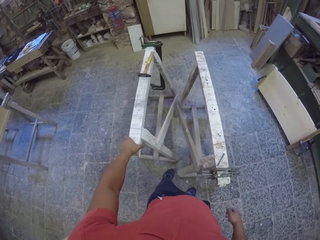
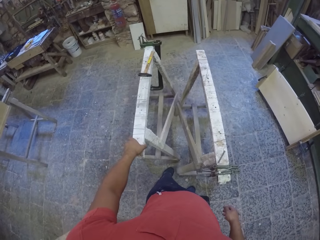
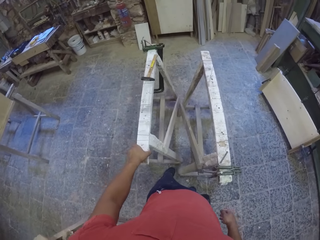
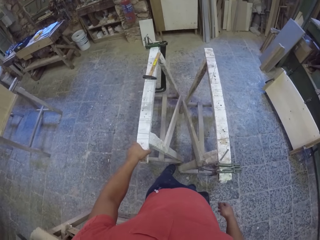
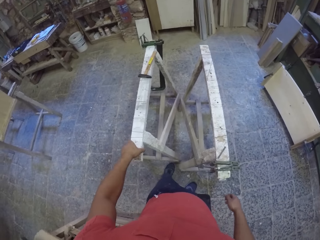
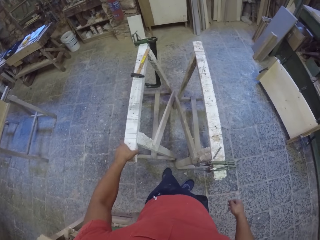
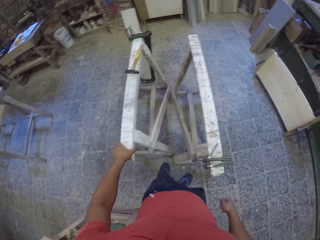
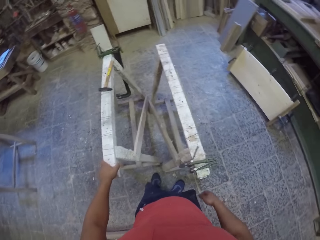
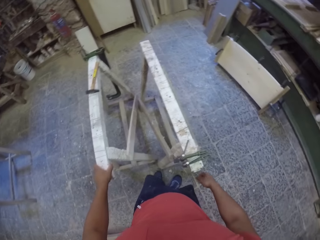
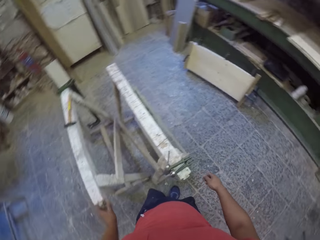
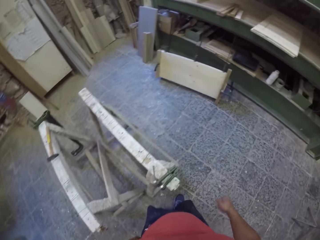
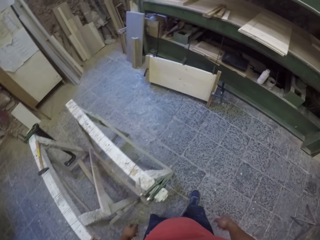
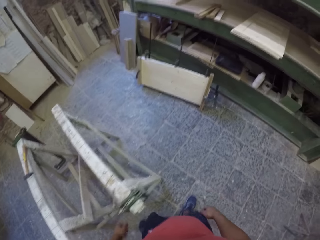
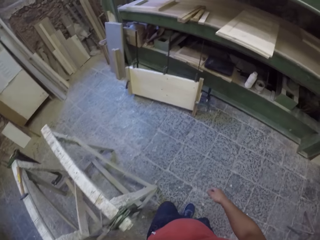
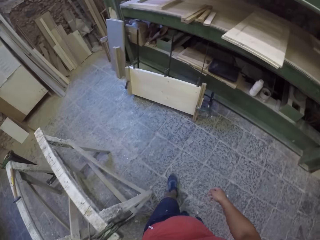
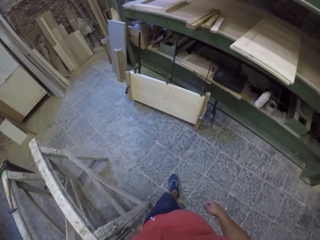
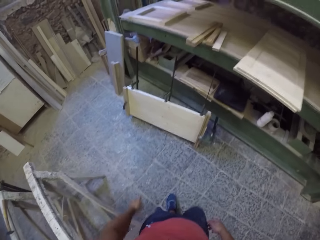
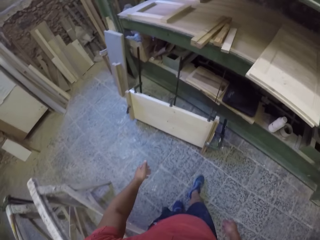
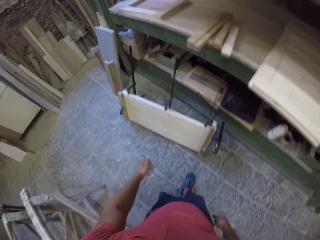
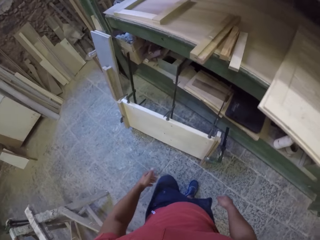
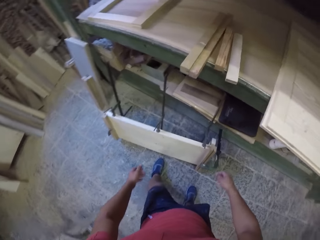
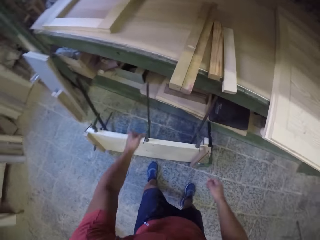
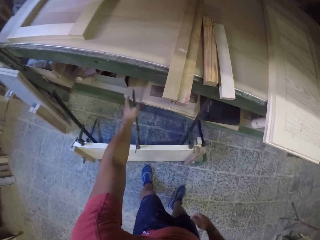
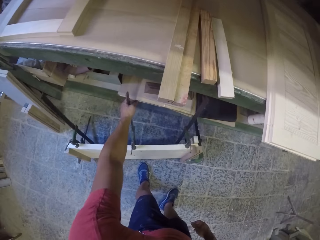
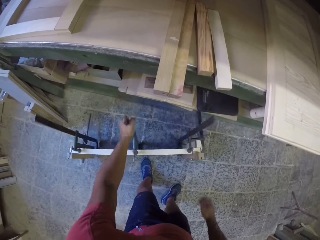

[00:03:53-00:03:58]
The camera wearer pulls the lifter. They walk around.
